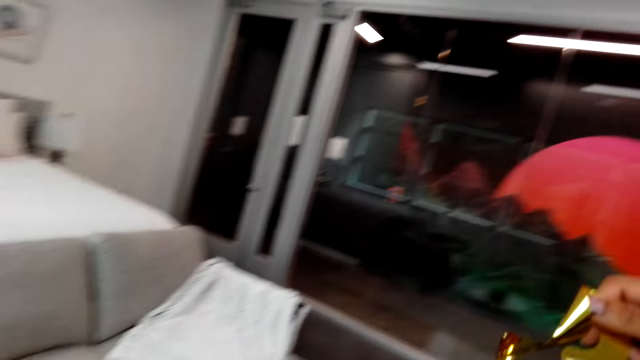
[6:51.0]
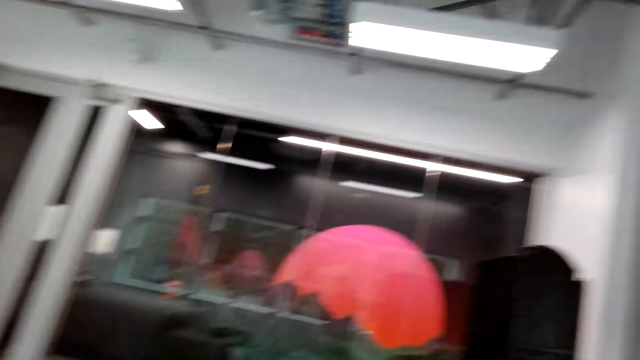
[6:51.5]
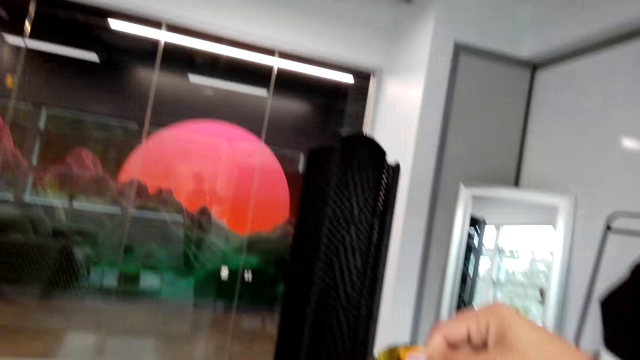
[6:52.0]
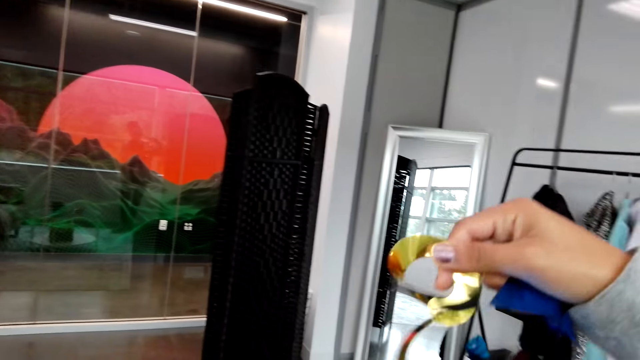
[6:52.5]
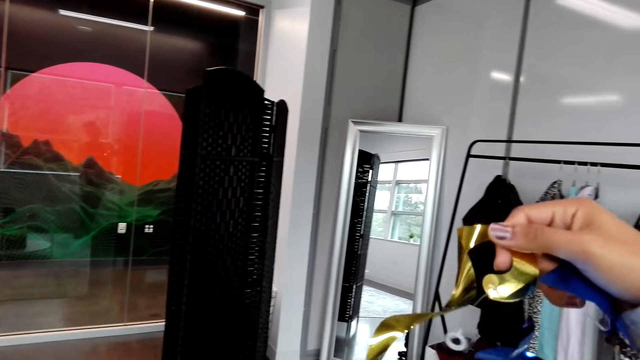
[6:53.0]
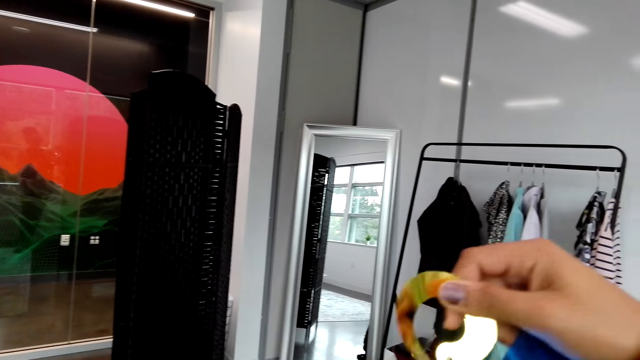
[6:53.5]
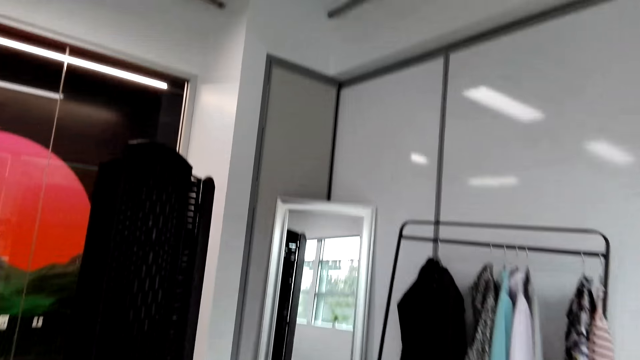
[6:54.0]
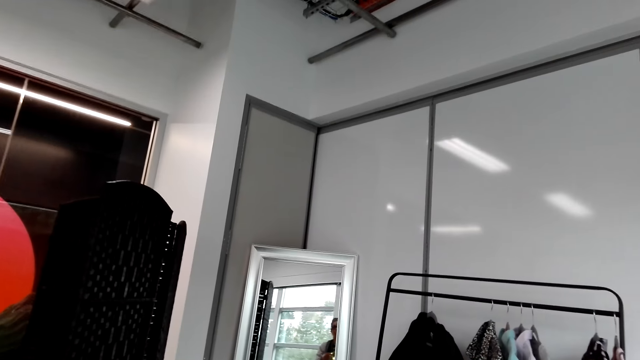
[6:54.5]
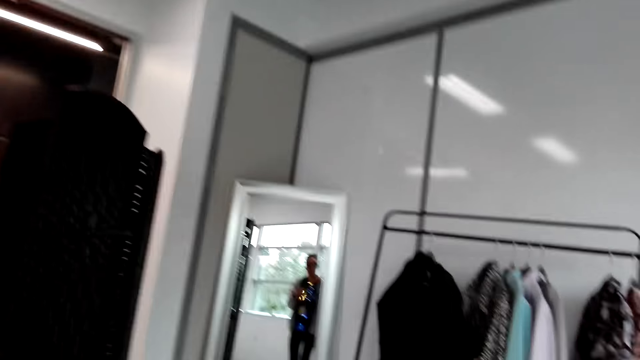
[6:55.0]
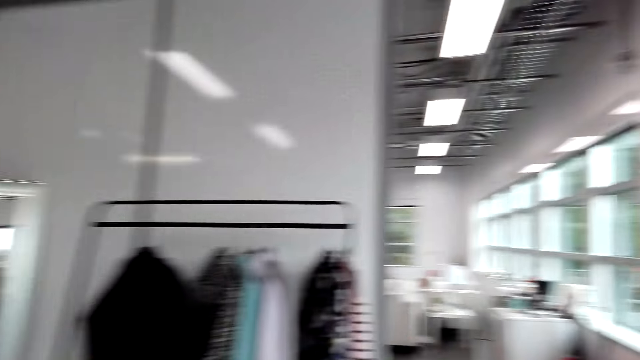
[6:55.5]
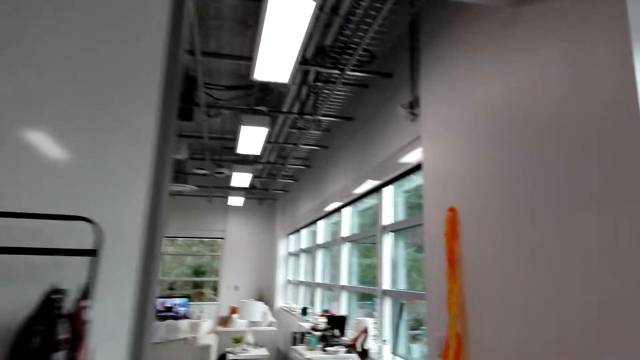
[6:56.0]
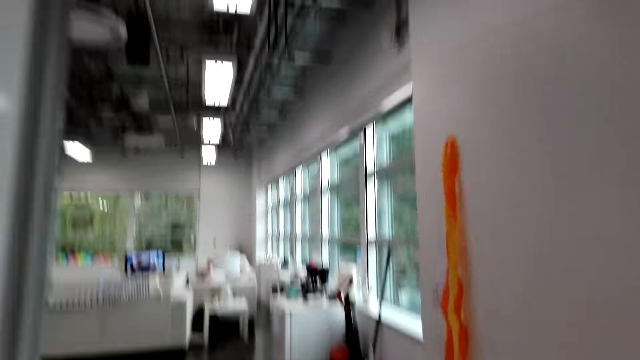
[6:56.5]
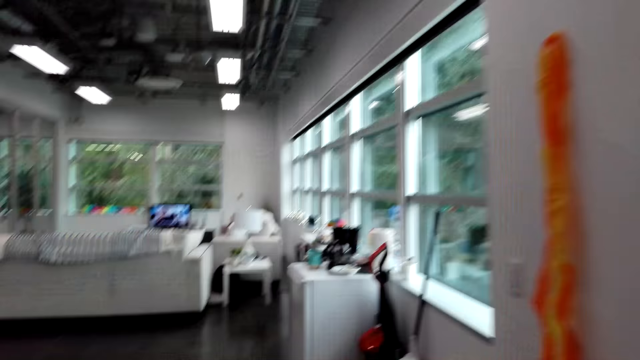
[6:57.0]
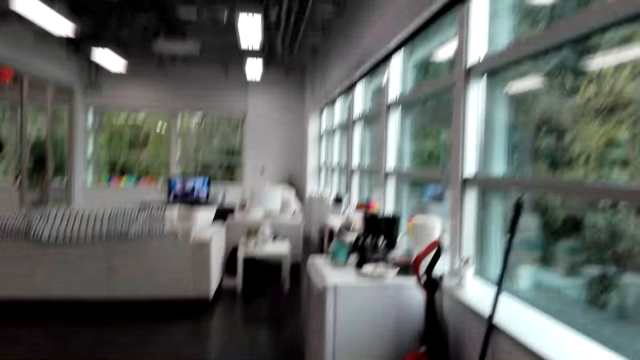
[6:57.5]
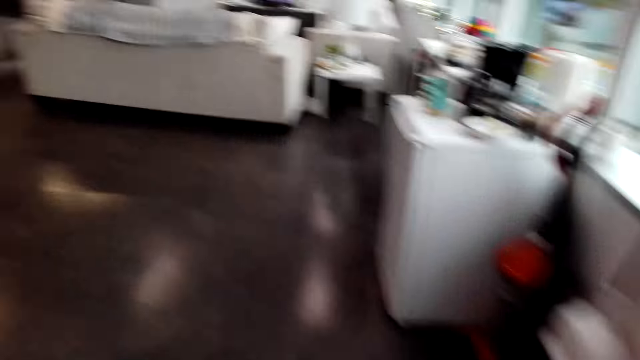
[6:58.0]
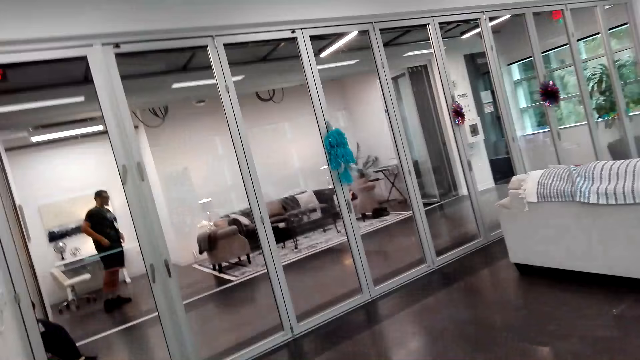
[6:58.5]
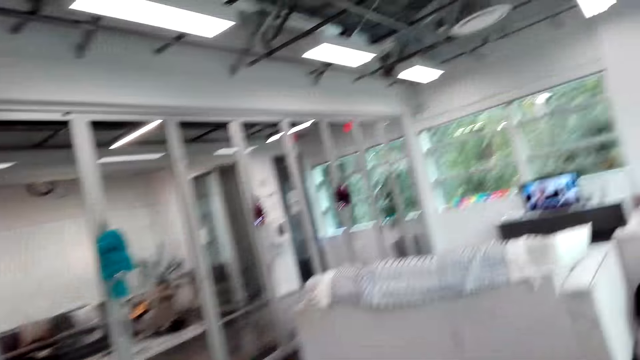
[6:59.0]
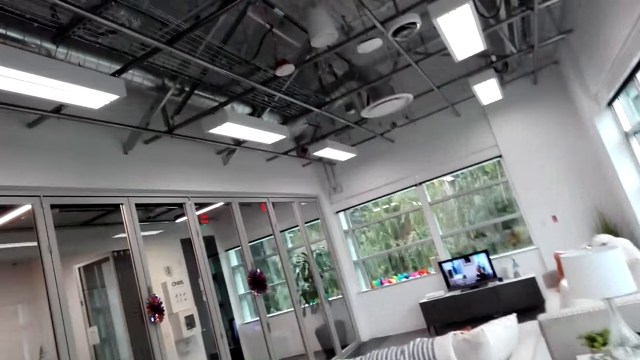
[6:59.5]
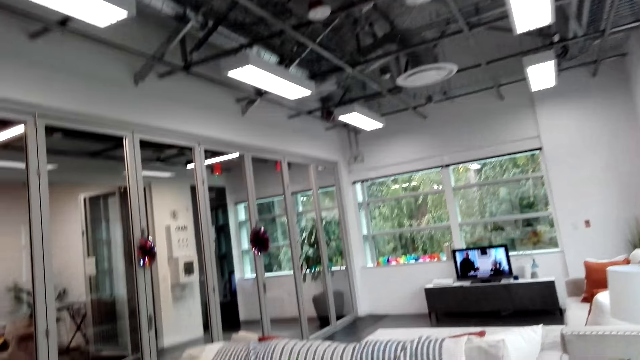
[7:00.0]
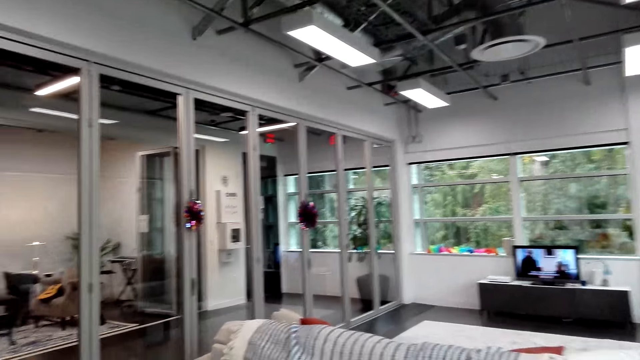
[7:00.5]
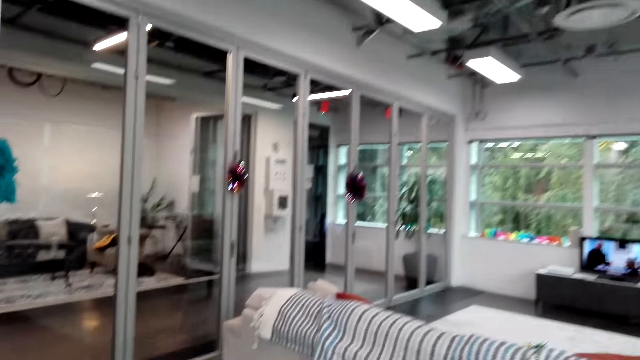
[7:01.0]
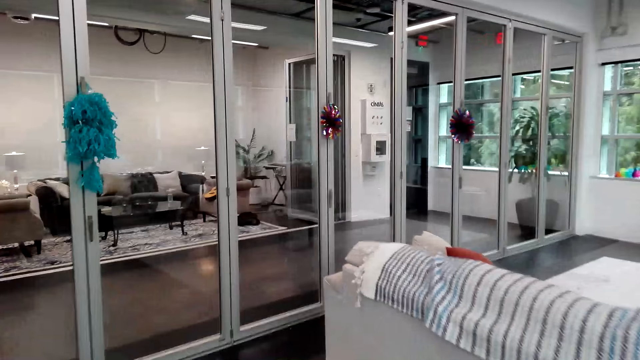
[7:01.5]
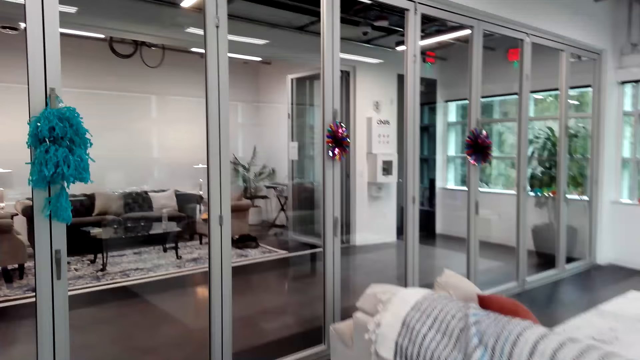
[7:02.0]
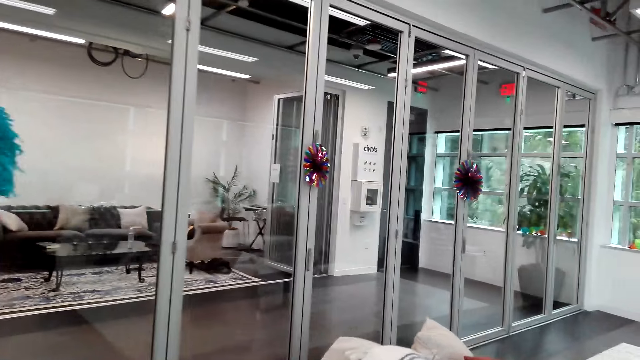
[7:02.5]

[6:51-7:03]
The camera wearer walks around the shop.

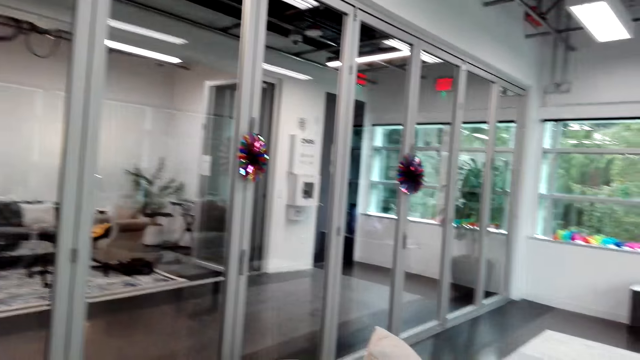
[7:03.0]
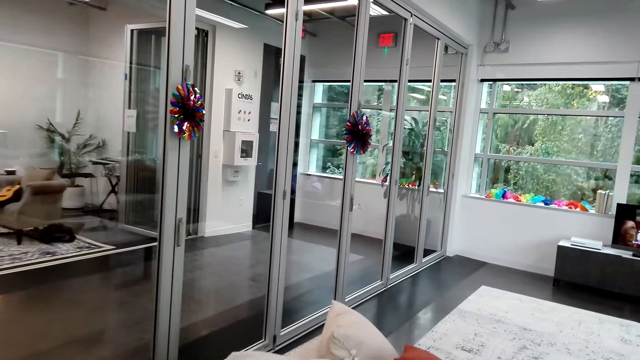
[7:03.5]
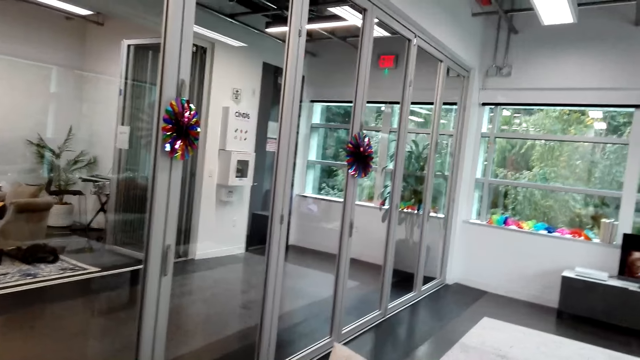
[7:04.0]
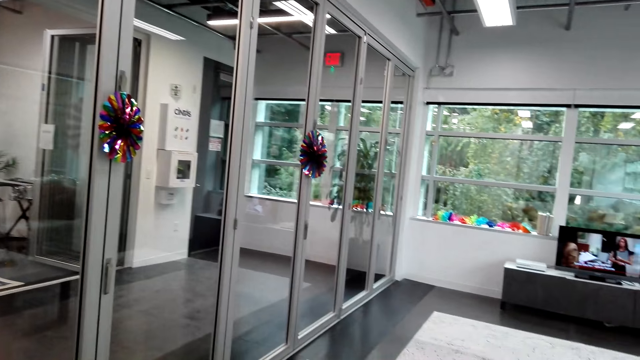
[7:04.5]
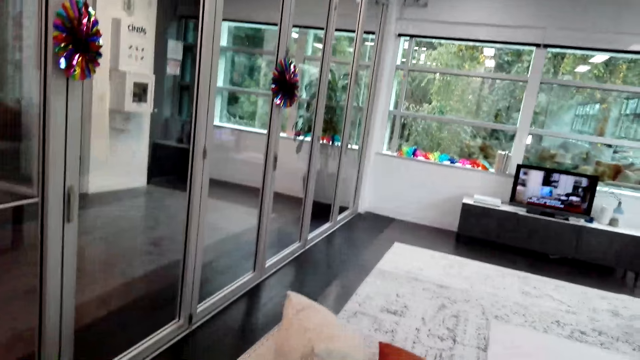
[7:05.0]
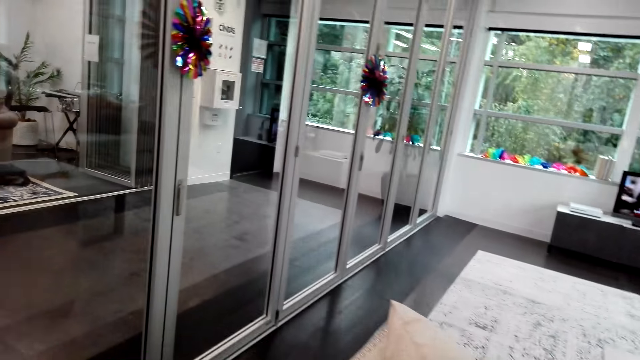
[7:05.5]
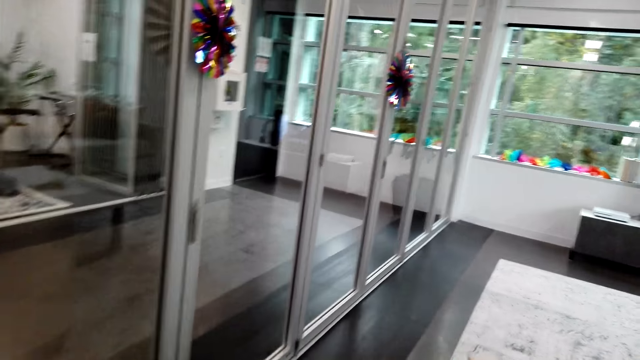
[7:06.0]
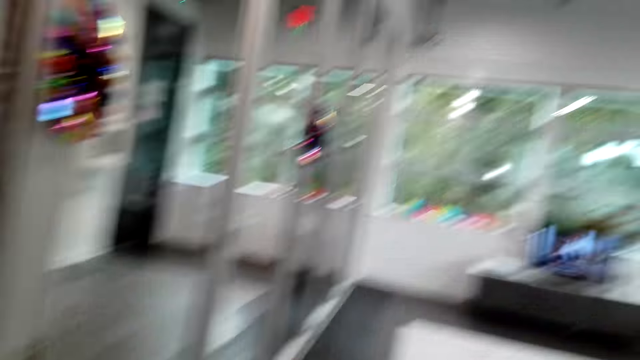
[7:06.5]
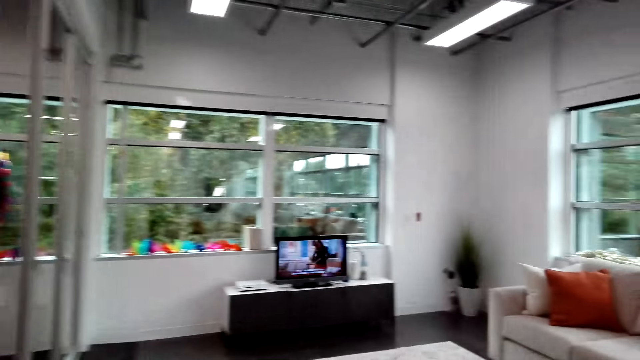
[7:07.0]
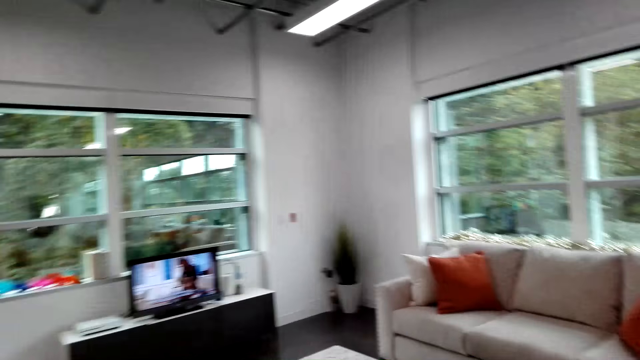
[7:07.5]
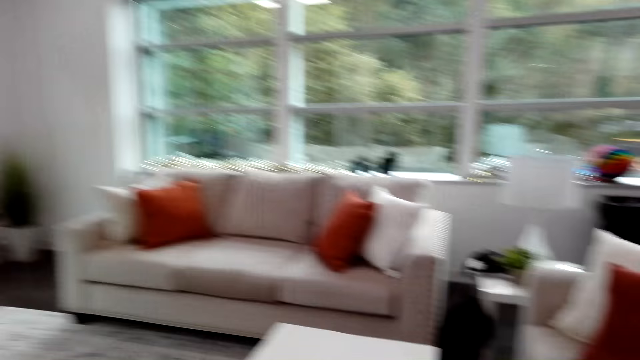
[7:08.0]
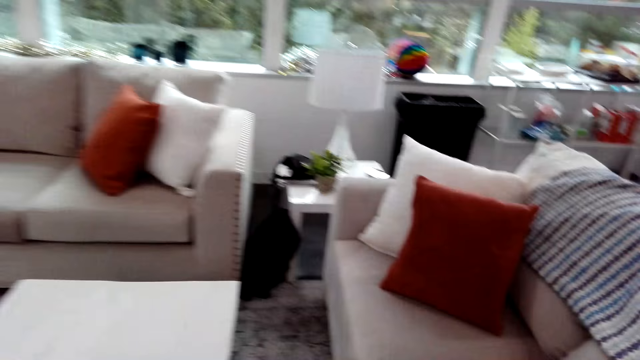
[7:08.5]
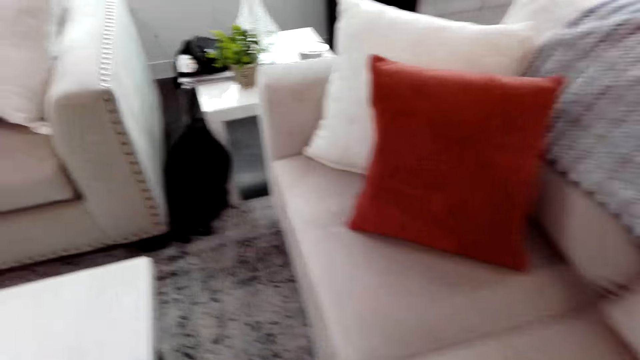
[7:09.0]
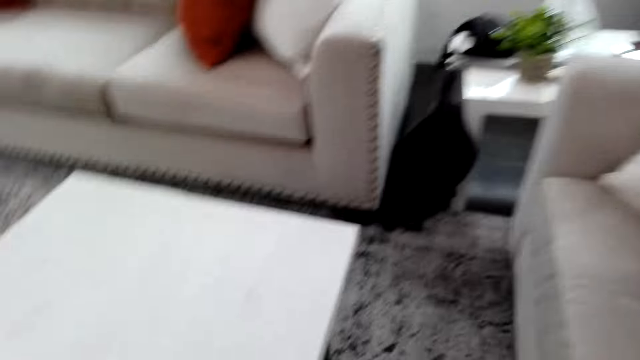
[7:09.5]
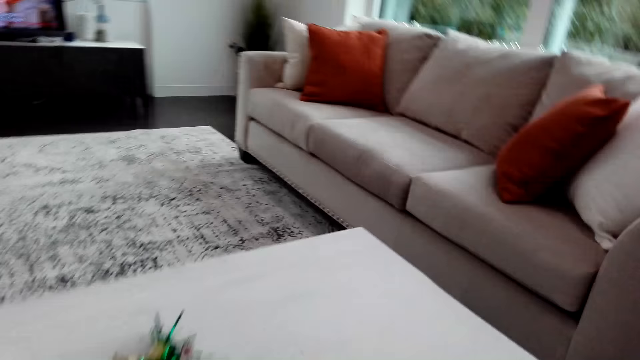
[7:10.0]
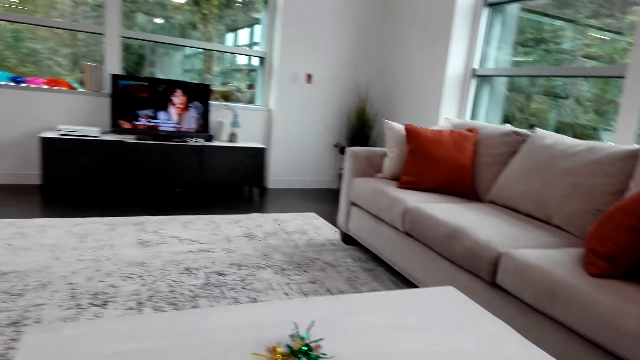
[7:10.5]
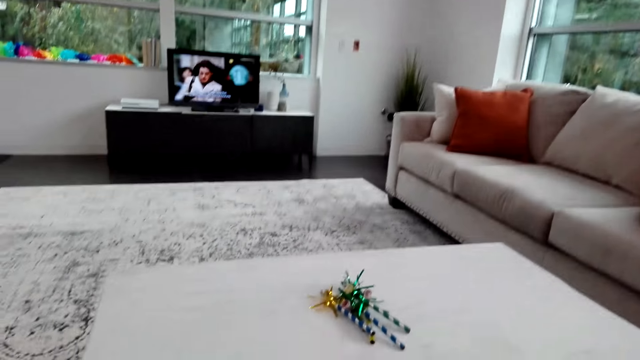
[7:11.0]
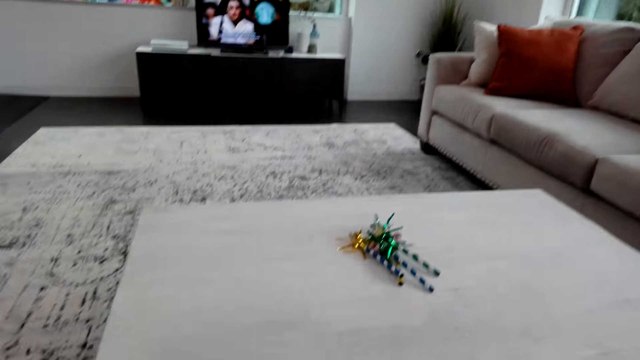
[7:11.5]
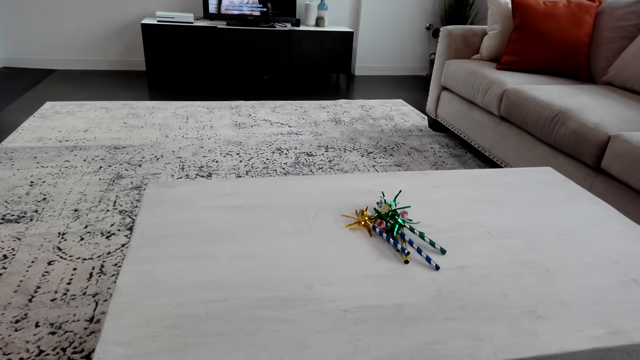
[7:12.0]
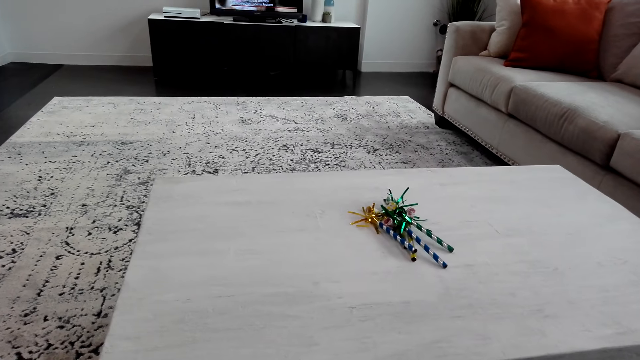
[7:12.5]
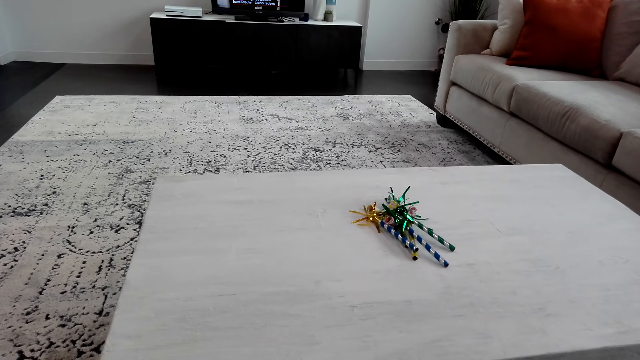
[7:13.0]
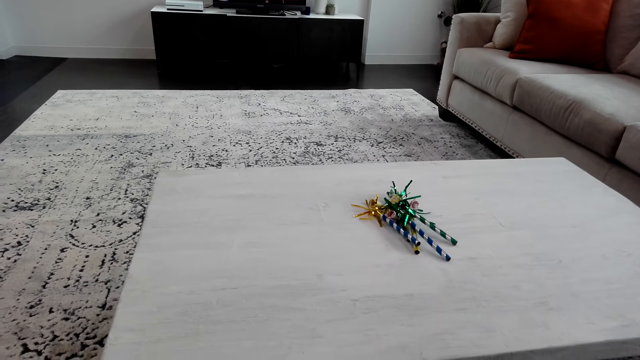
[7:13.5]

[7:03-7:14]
The camera wearer sits on the sofa. They watch the television.
